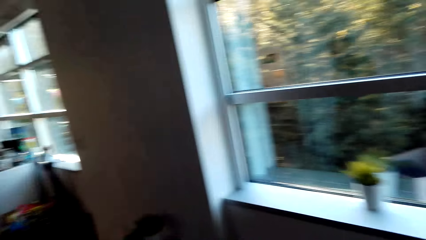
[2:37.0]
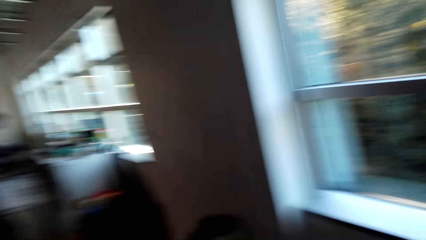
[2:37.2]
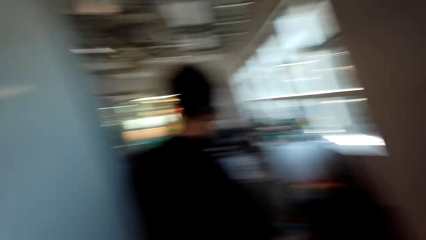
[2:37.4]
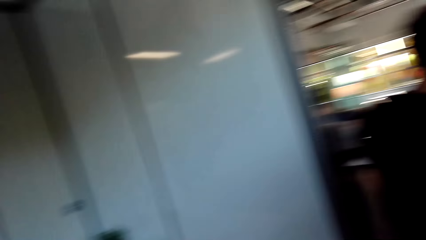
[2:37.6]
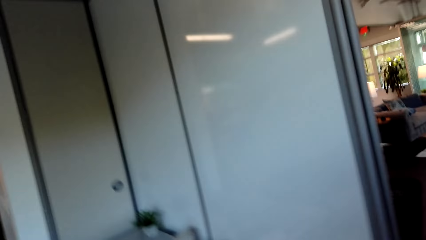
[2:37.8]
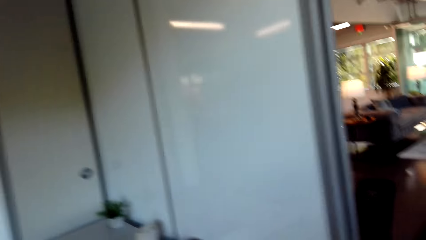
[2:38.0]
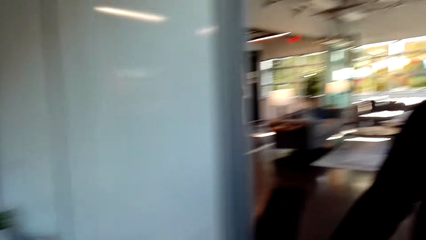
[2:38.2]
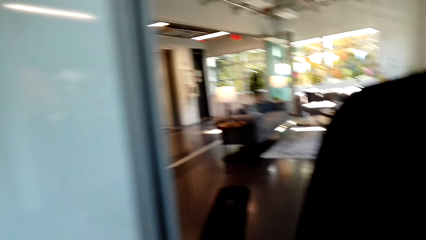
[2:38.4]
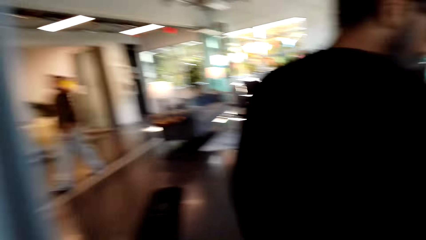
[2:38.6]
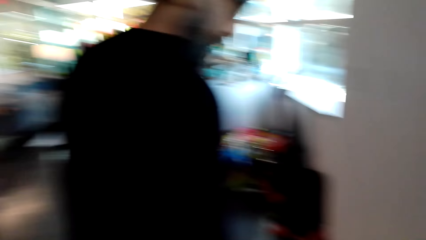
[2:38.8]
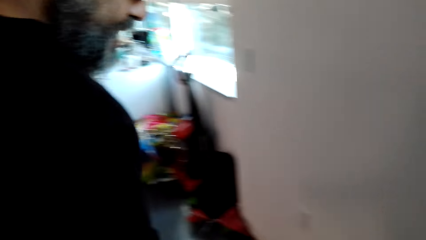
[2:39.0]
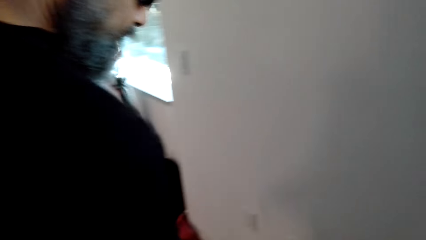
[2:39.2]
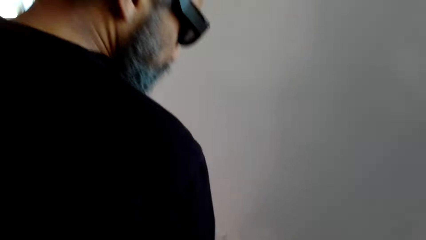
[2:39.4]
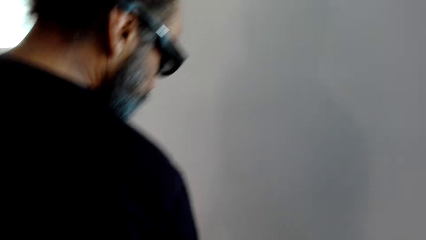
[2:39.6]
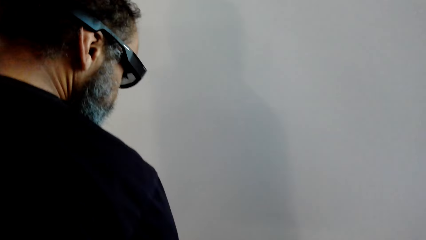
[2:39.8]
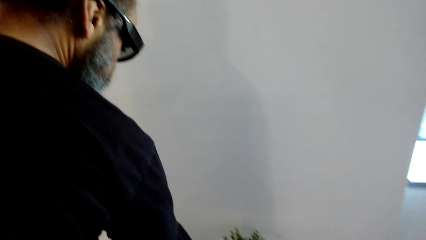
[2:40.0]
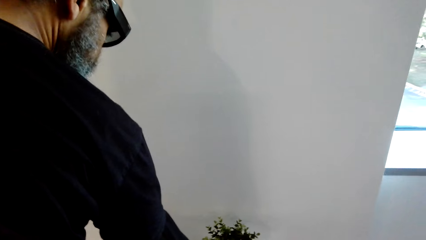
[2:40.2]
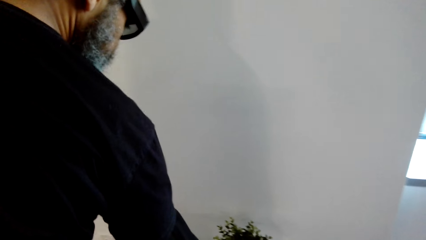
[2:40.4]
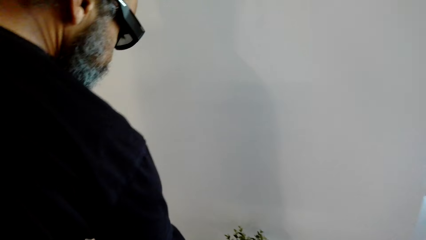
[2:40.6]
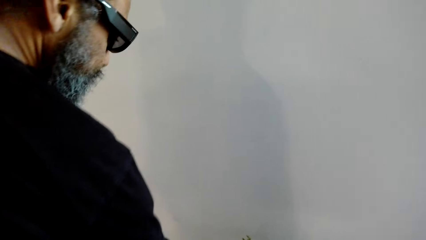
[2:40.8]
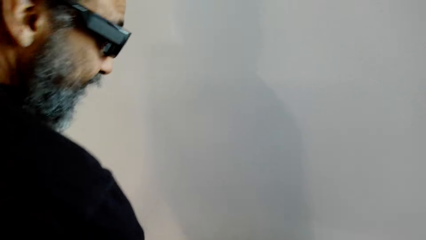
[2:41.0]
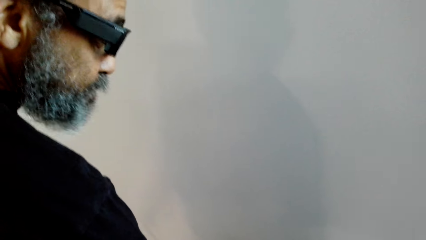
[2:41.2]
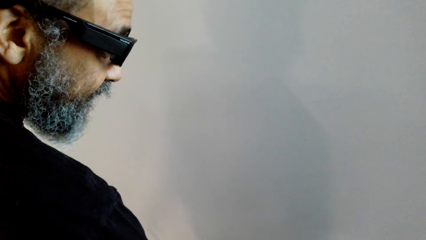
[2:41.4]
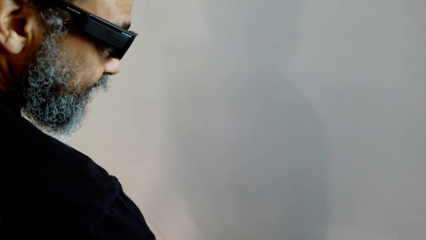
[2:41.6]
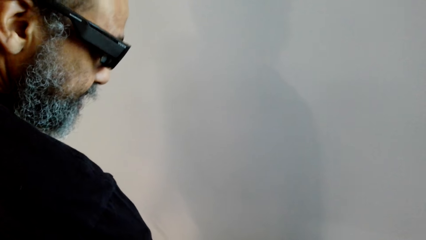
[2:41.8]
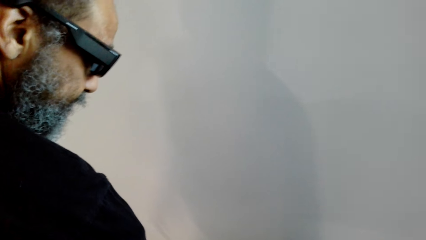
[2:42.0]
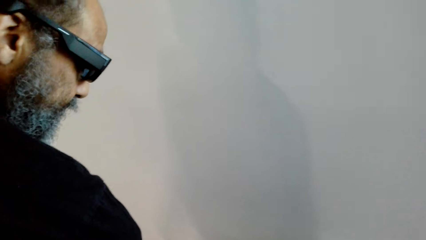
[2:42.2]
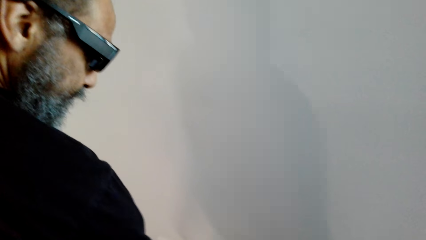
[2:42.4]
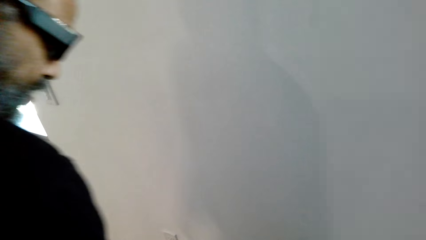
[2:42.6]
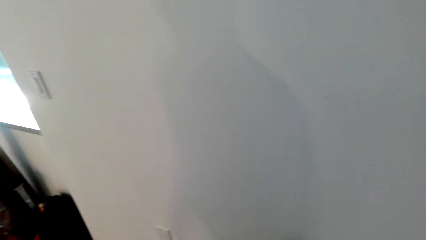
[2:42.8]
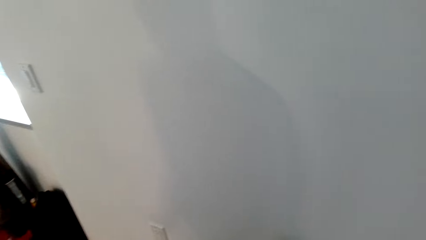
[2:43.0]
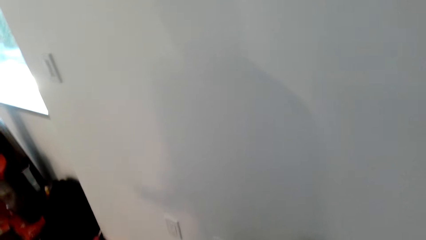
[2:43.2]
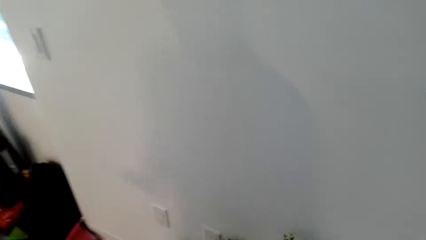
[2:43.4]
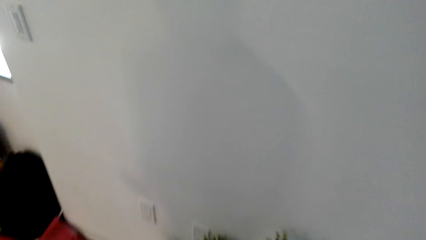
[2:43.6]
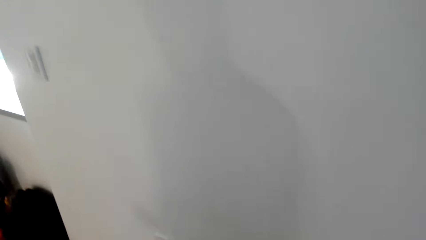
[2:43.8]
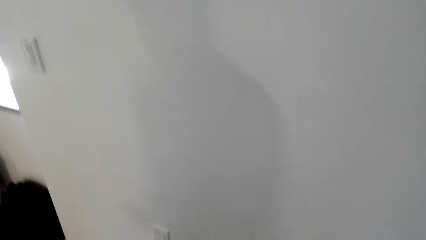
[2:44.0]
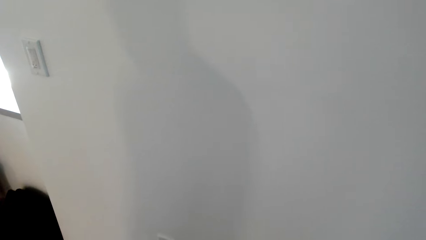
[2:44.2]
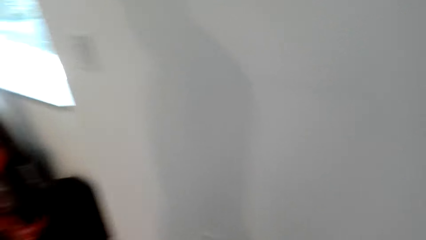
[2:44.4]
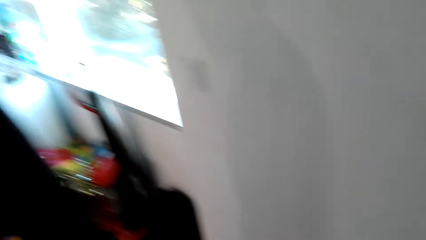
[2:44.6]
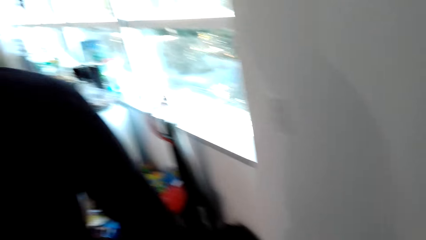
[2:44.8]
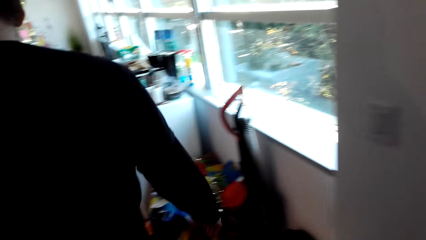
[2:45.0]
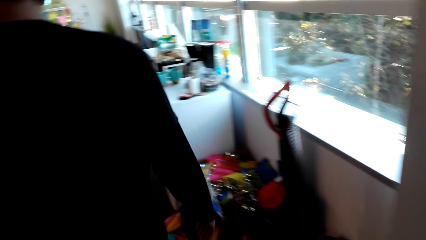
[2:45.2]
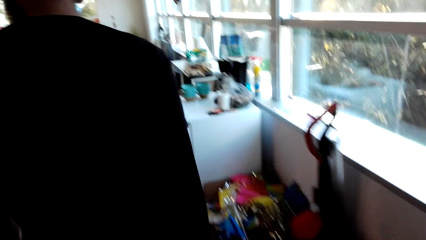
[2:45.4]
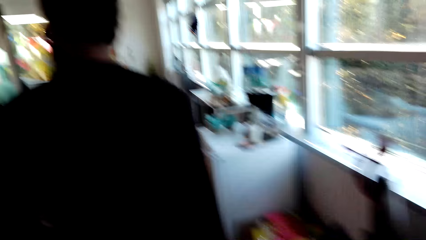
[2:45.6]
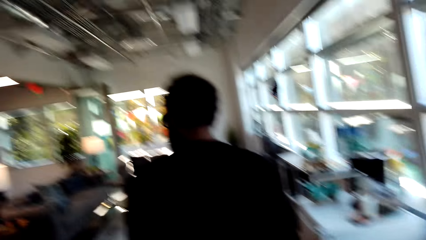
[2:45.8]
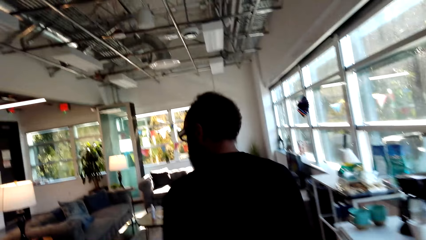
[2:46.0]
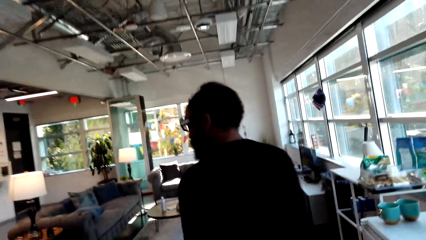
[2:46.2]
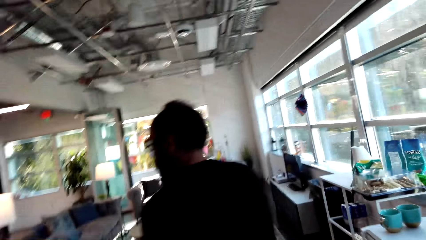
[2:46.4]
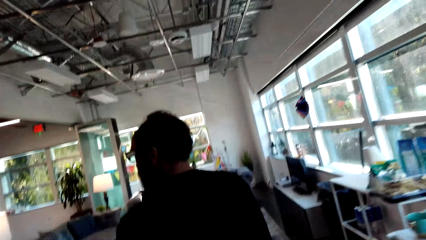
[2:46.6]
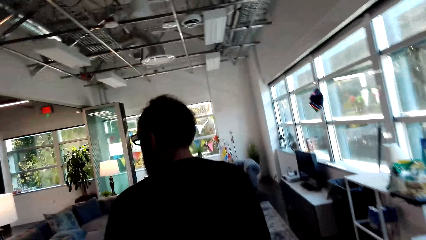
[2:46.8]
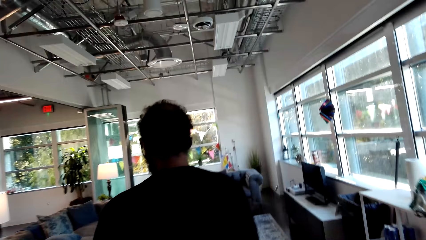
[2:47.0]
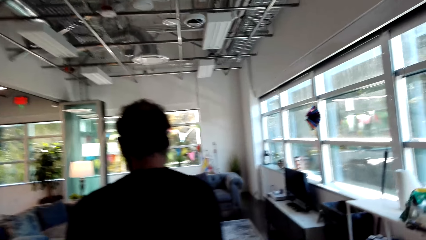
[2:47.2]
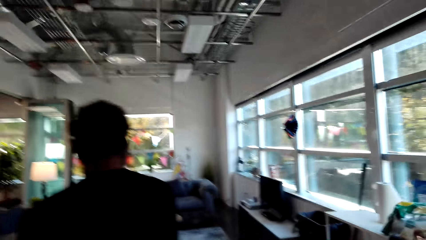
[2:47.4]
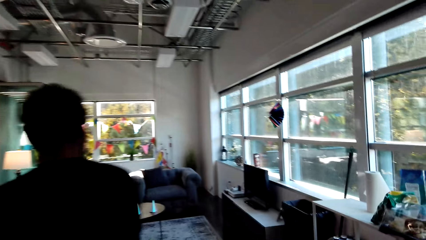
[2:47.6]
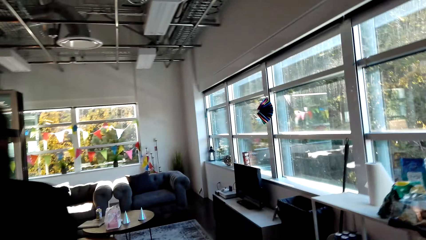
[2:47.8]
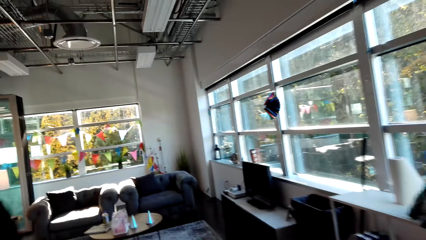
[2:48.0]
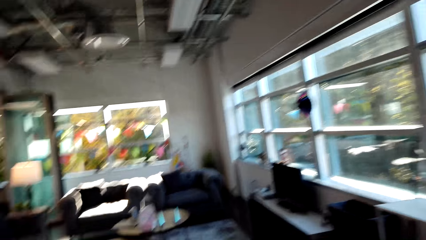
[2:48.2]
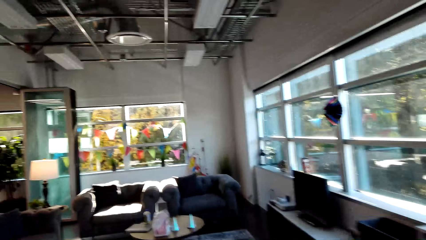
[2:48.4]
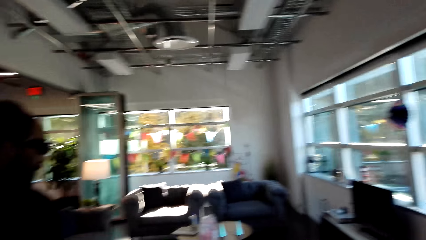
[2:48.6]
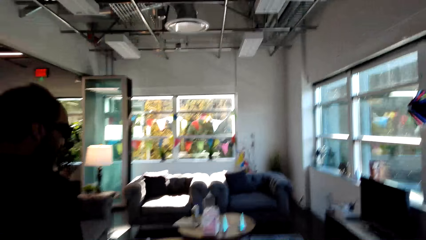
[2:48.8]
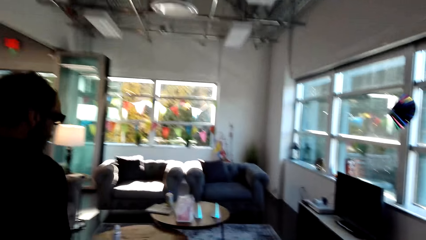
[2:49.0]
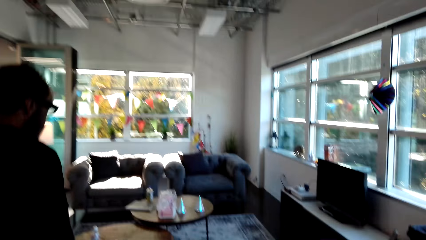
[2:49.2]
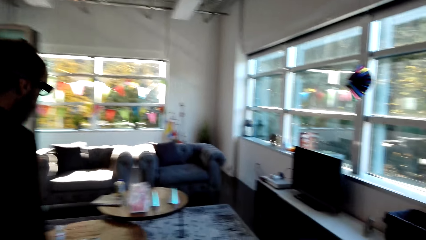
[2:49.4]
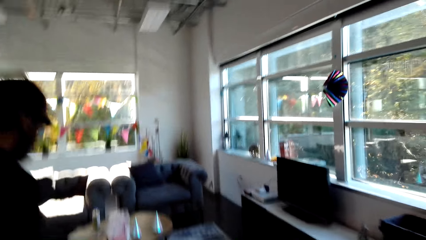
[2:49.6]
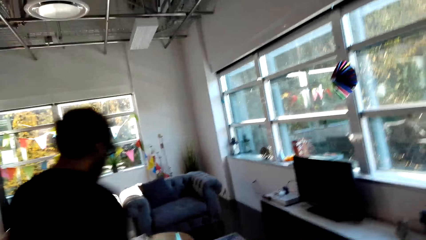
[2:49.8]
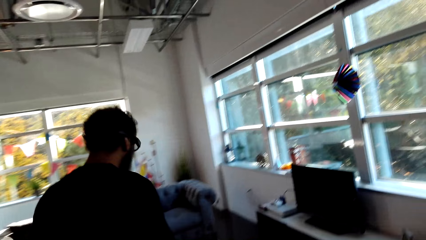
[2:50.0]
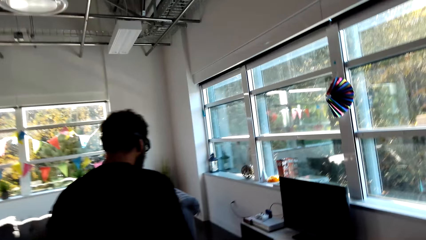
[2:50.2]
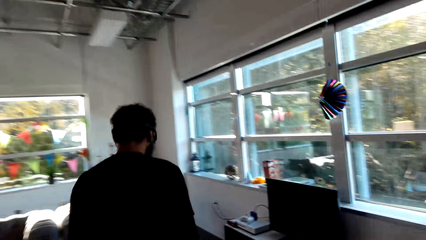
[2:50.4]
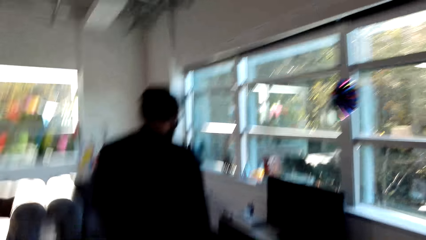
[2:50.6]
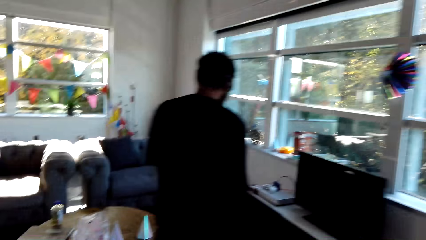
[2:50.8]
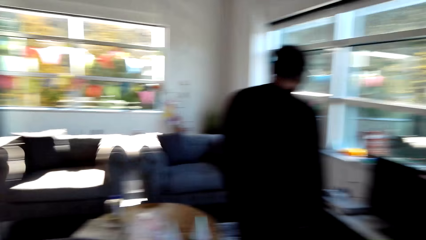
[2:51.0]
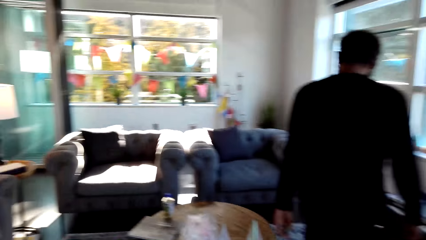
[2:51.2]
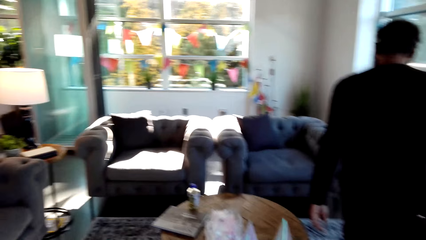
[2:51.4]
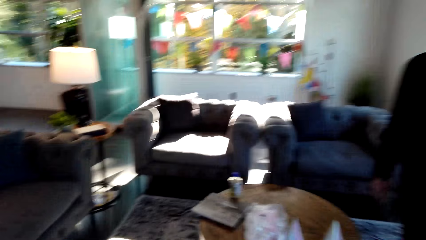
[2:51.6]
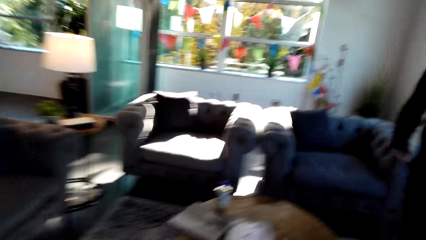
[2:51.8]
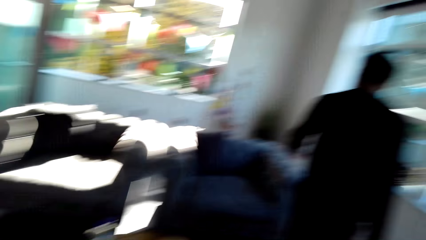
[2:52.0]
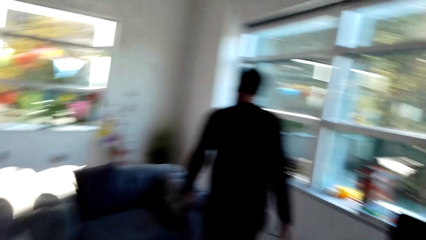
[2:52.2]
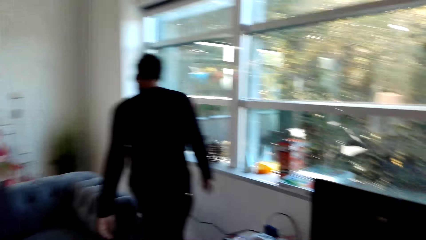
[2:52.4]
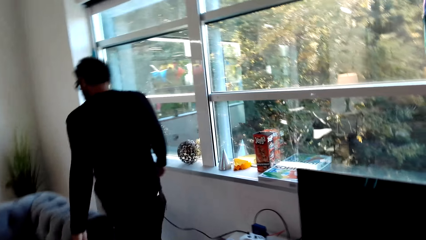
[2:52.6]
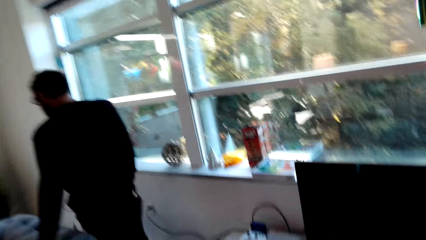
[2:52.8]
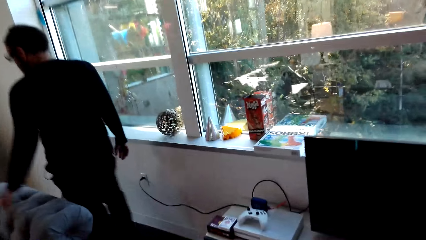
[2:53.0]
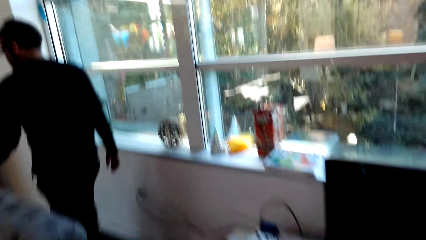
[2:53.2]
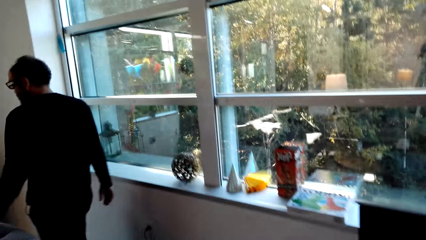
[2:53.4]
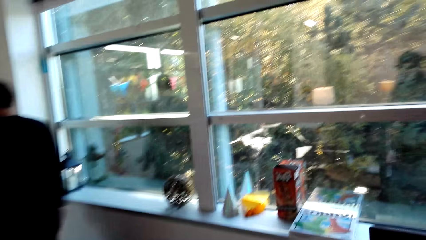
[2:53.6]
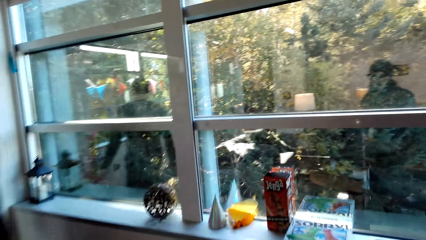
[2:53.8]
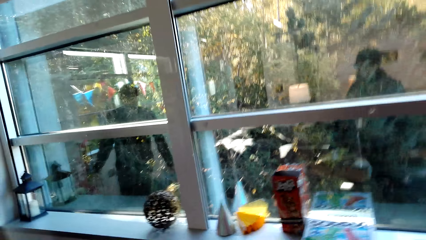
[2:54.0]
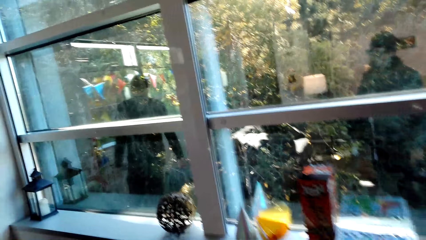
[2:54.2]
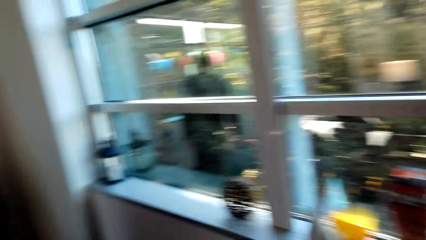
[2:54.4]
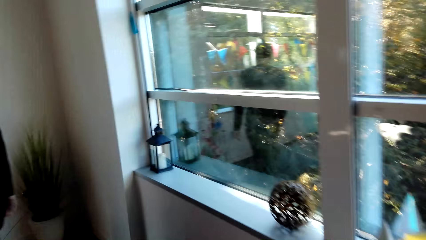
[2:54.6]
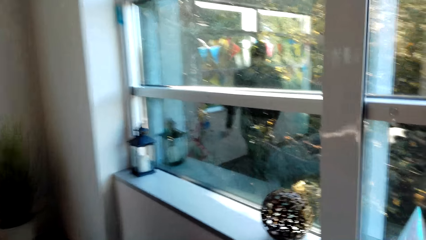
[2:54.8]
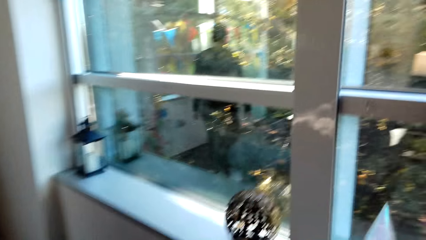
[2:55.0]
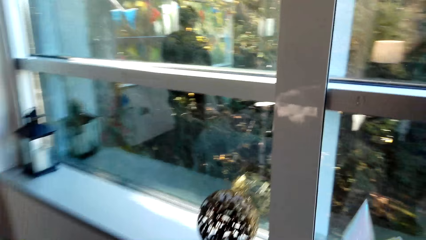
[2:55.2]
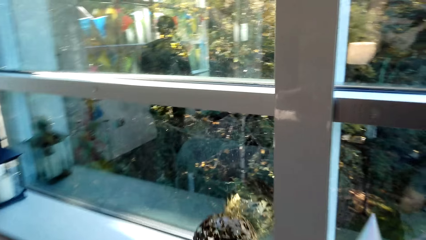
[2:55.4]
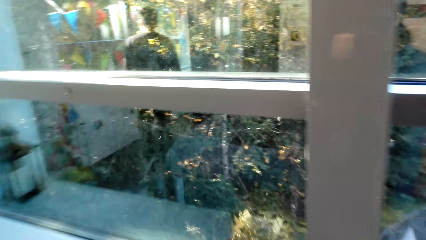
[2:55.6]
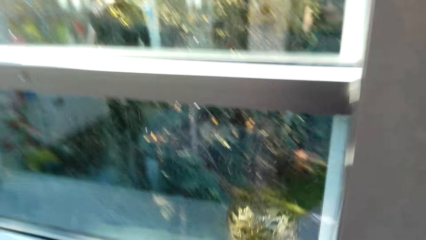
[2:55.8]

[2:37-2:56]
A man walks around the bedroom. The man touches a flower in the room with his right hand. The man walks around in the house and walks in the sitting room.
